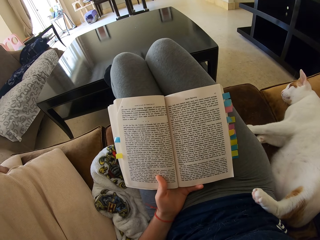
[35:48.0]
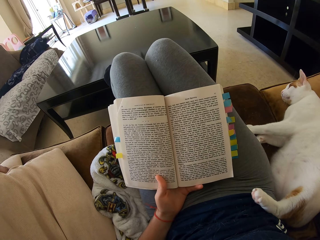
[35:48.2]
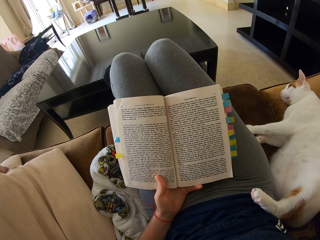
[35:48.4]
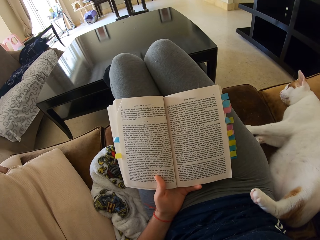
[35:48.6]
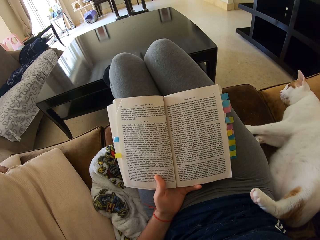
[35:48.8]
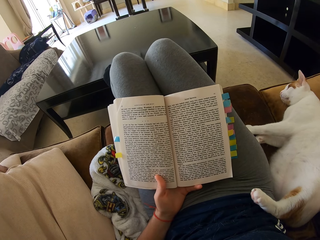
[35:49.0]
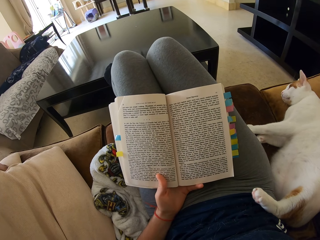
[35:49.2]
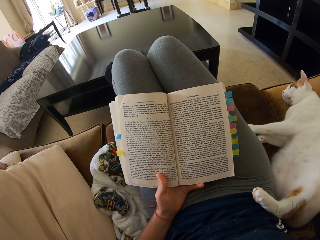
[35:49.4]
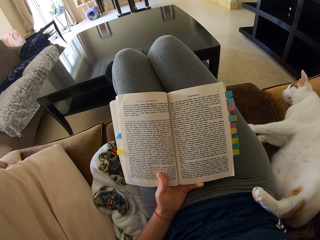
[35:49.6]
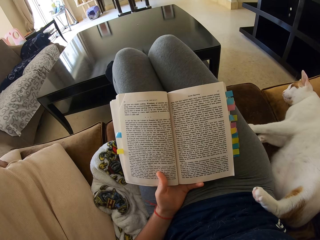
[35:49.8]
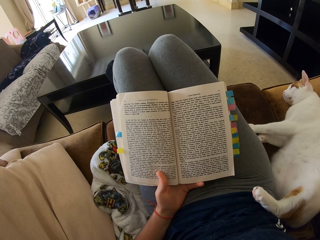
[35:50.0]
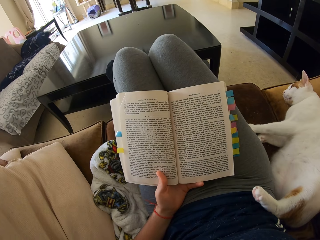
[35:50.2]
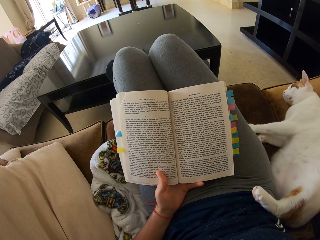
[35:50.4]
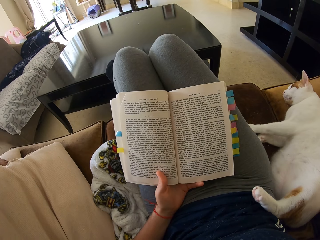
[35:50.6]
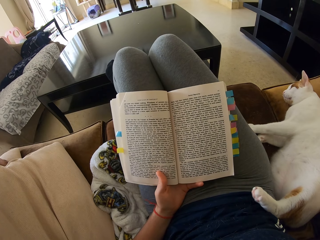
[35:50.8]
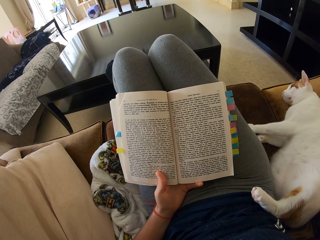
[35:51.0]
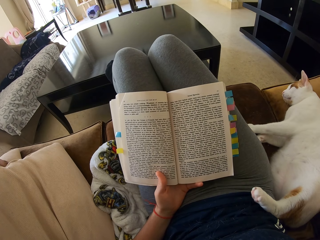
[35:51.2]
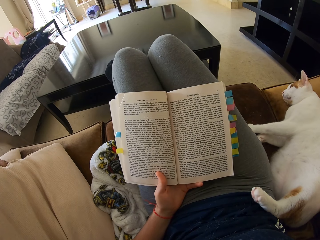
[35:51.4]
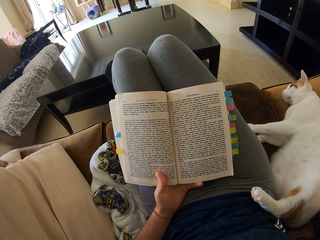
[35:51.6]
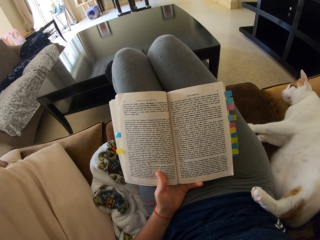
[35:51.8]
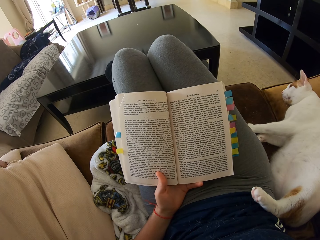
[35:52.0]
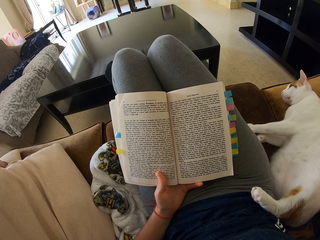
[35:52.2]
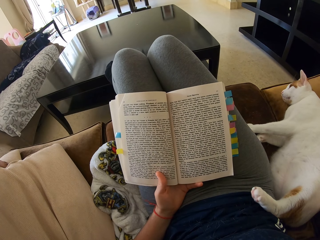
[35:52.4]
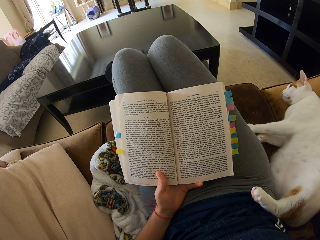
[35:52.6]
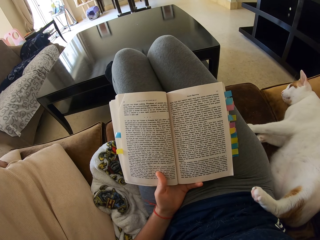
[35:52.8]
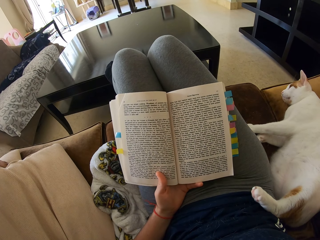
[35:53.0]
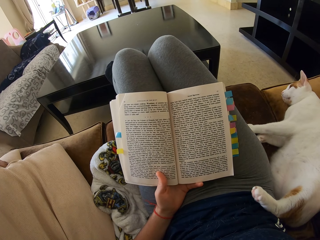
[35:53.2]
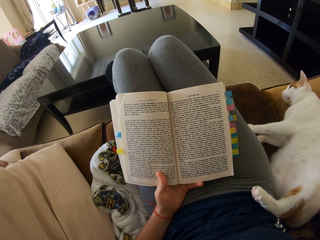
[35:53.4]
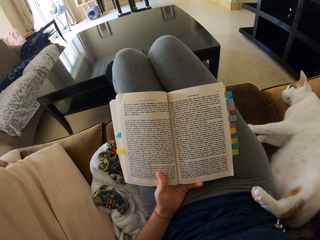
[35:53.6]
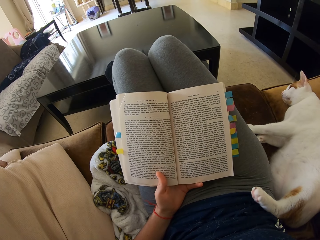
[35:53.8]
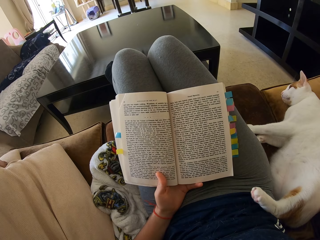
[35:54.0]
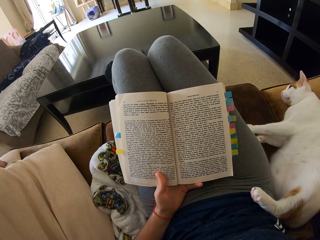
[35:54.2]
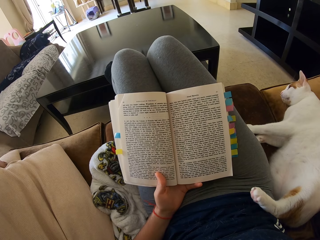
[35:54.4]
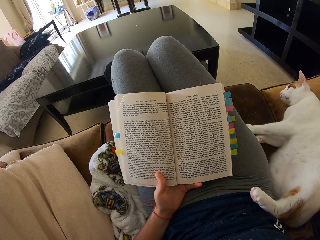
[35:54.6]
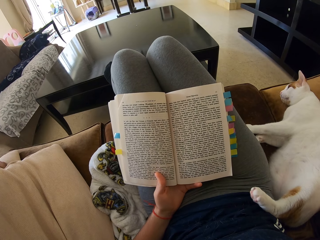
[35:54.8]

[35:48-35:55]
The camera wearer reads a book.

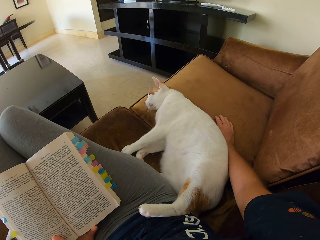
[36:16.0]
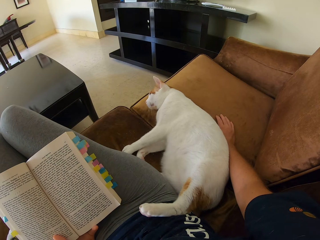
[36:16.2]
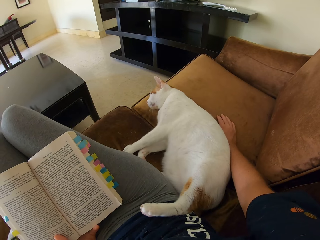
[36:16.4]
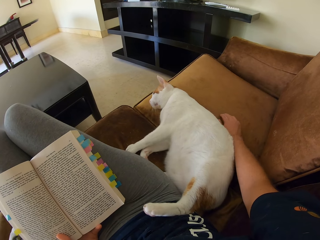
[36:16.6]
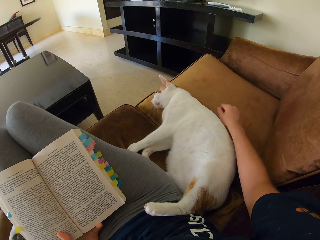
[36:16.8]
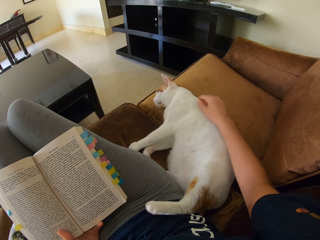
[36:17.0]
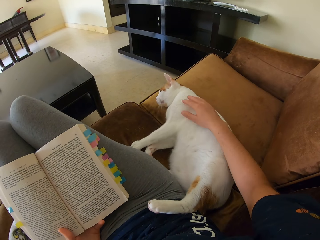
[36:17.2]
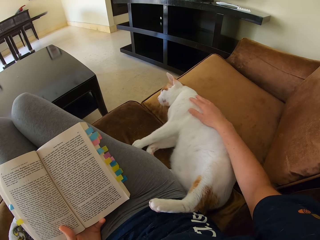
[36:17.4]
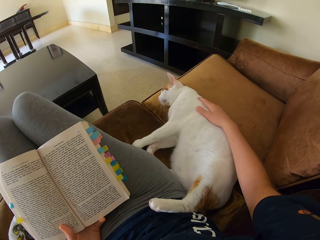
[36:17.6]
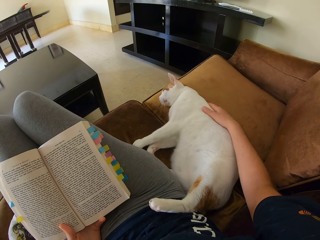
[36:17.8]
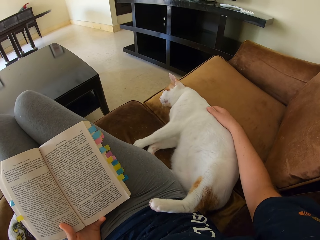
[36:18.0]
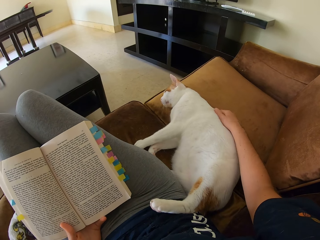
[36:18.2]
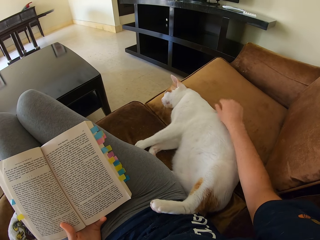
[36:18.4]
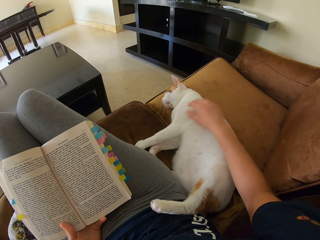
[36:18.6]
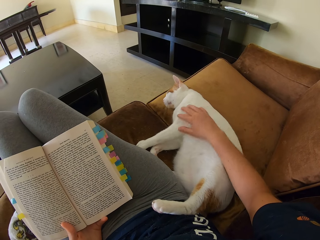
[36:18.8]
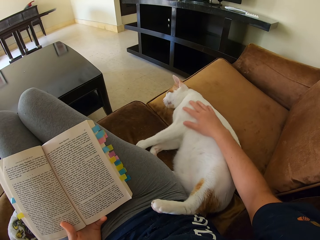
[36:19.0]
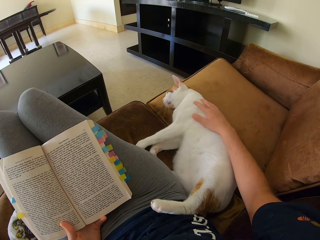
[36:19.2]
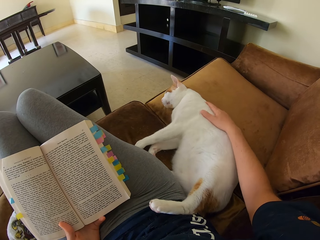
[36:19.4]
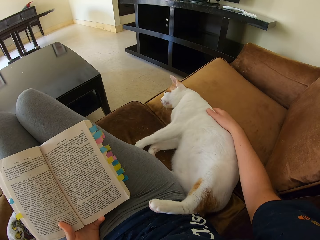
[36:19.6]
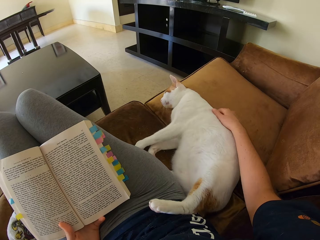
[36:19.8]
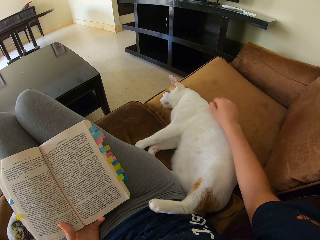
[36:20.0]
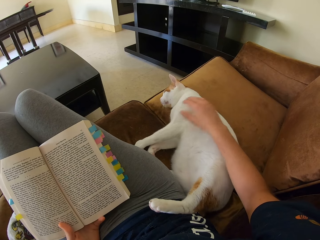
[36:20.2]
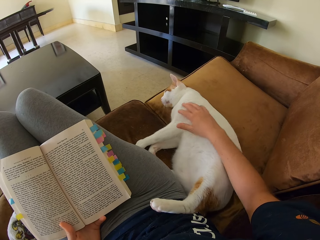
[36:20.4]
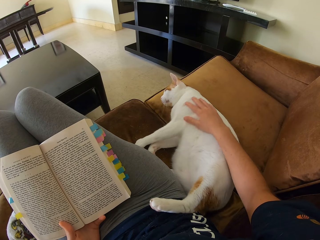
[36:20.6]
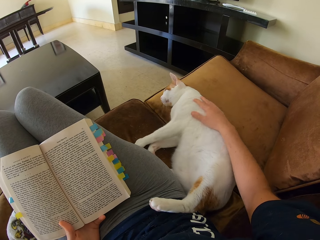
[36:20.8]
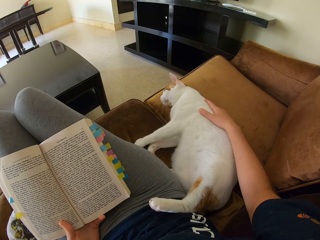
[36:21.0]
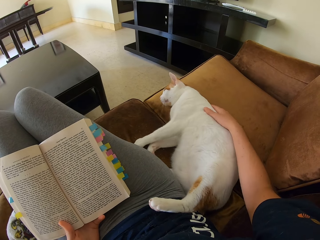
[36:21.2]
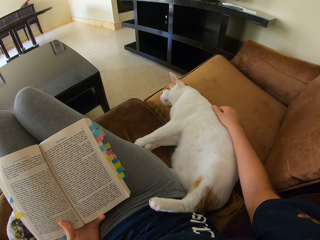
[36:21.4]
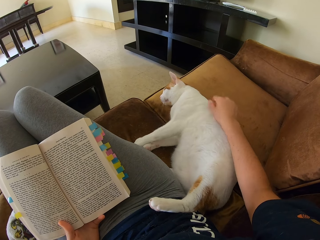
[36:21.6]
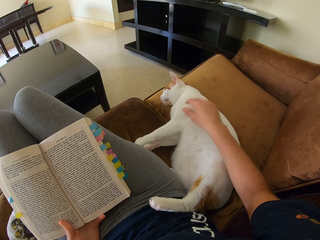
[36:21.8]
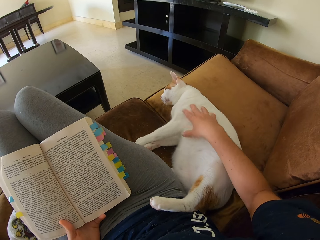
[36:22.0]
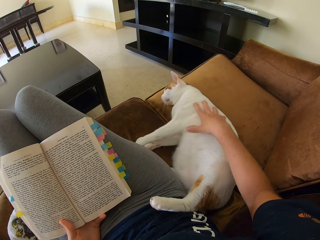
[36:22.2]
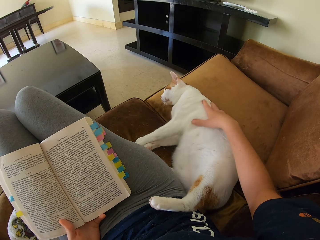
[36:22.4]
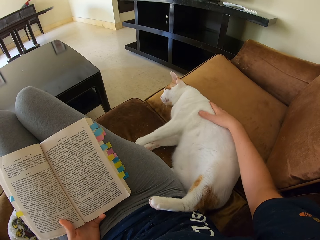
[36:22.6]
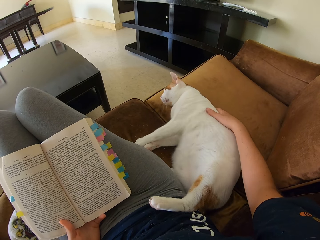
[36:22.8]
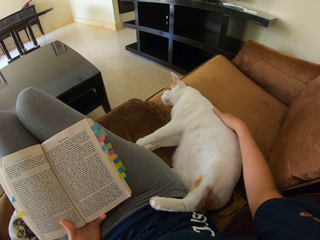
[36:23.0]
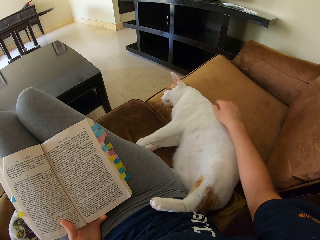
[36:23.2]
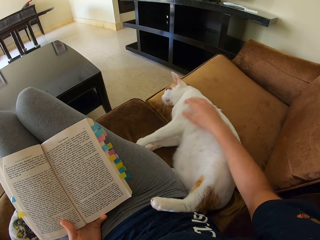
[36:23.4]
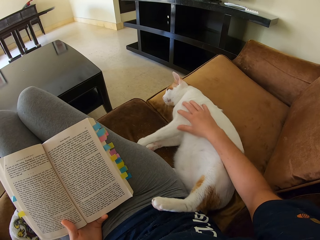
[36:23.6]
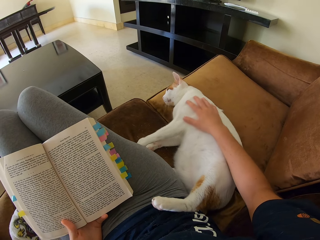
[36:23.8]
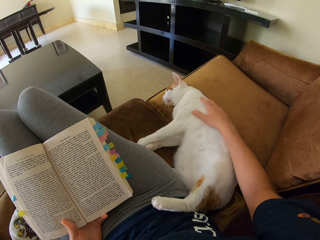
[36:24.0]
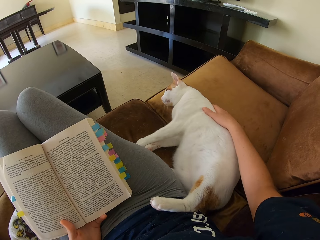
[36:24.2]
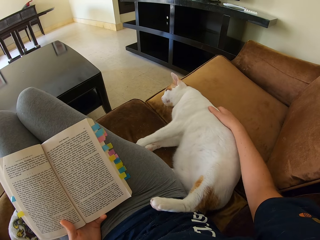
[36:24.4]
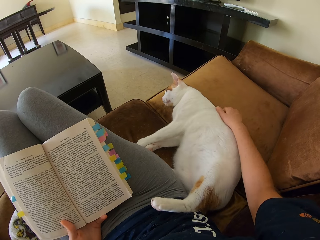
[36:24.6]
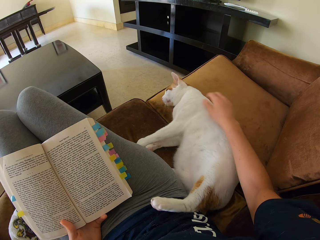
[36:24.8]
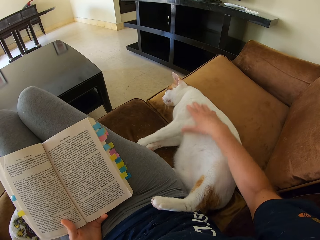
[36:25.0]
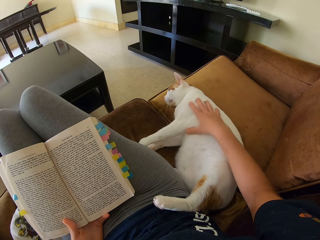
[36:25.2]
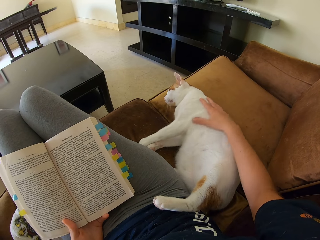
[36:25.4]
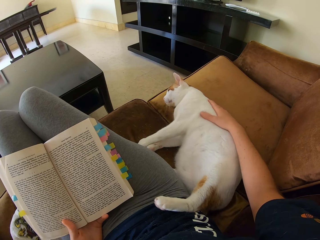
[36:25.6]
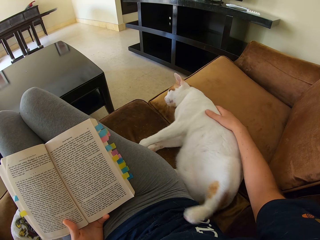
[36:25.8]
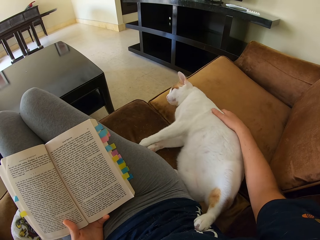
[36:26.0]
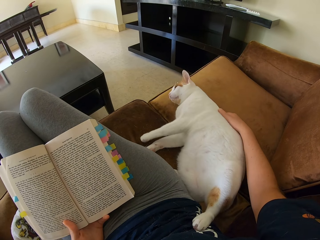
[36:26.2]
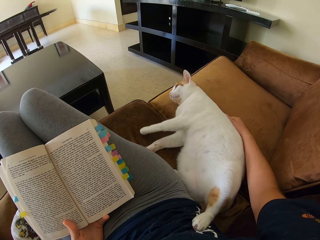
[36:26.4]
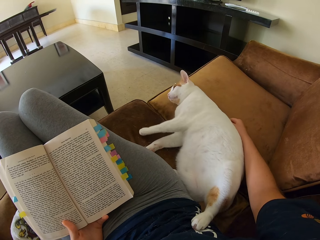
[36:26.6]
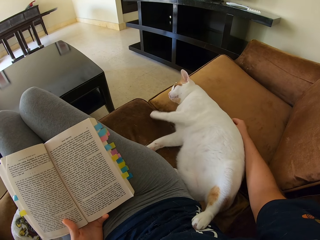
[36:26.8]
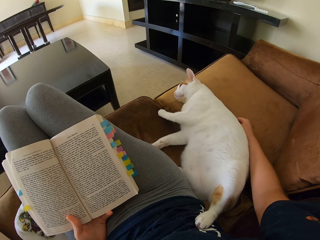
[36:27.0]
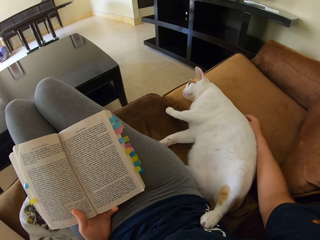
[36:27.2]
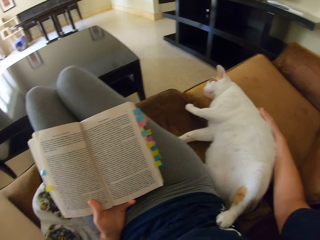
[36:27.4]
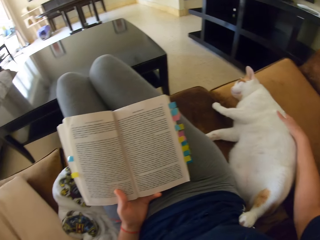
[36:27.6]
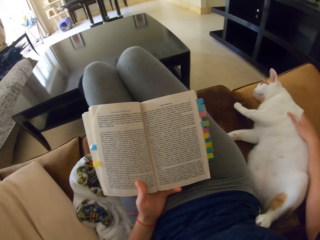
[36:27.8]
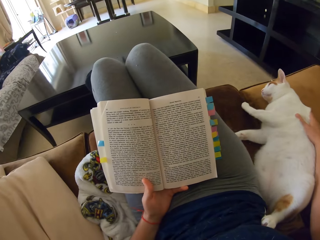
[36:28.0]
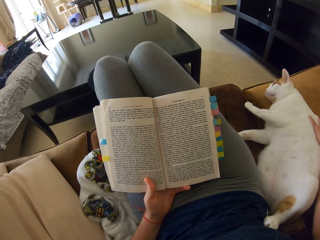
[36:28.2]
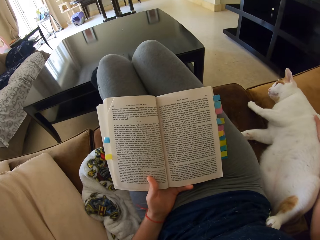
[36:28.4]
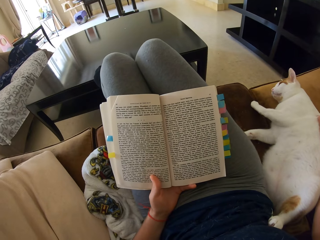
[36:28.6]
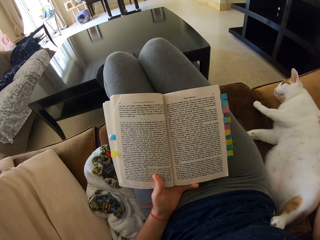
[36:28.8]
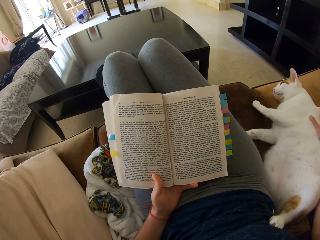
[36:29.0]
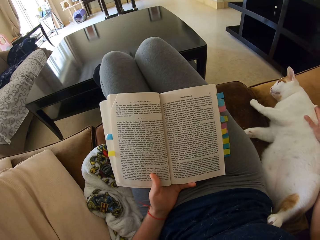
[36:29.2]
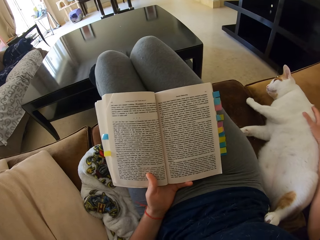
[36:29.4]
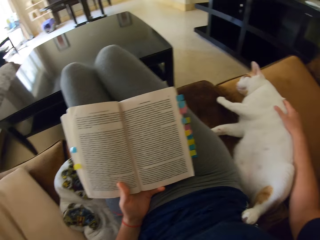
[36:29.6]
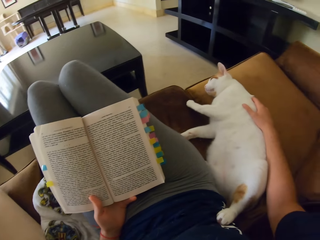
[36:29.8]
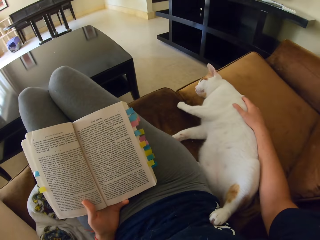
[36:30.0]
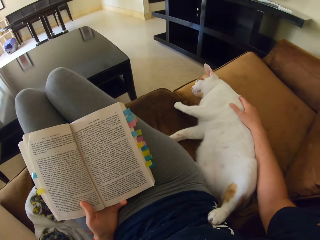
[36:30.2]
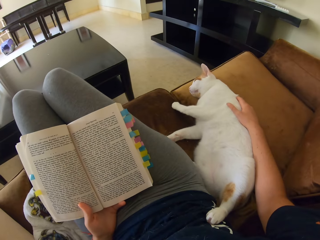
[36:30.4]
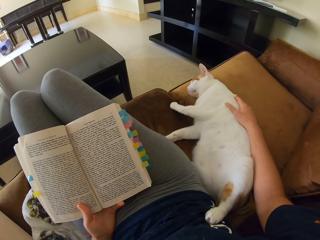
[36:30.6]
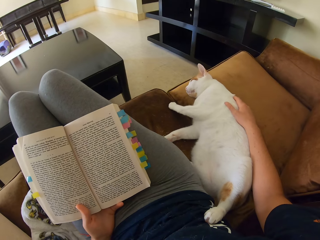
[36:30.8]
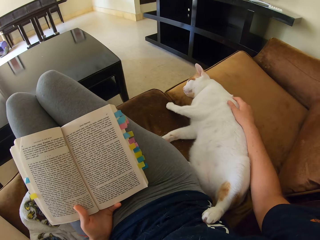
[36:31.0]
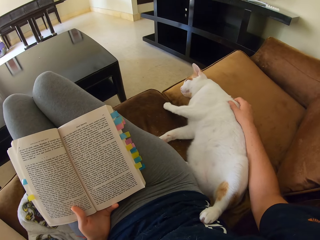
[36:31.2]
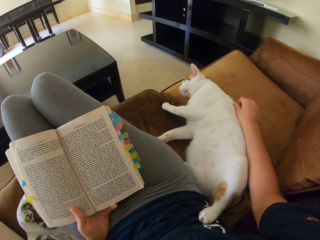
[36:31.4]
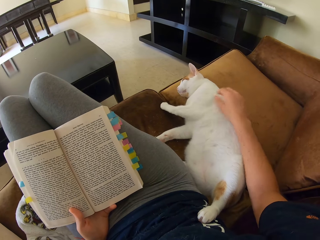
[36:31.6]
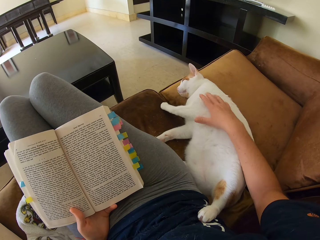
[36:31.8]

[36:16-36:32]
The camera wearer pets a cat on the sofa. They touch the cat repeatedly. They stop petting the cat on the sofa.
